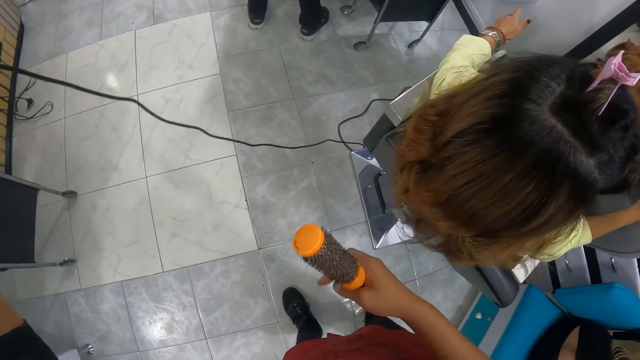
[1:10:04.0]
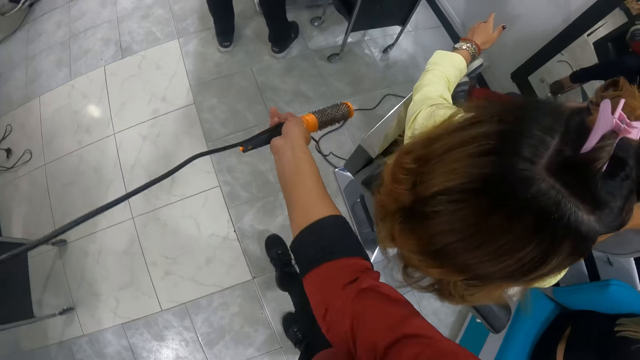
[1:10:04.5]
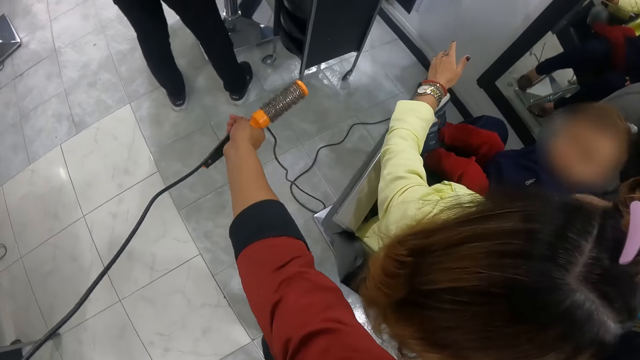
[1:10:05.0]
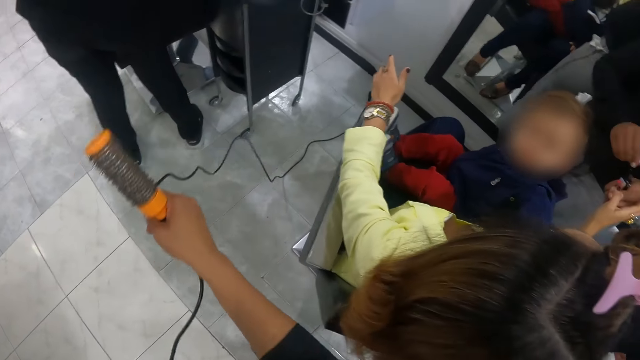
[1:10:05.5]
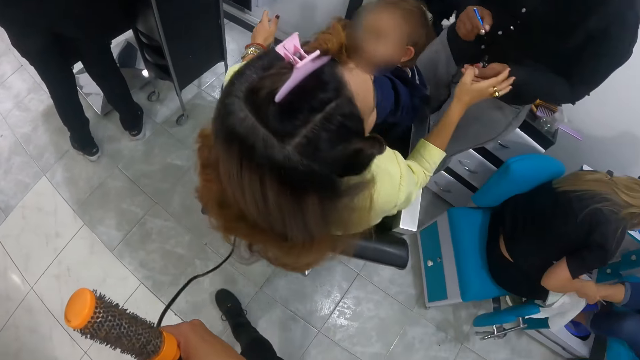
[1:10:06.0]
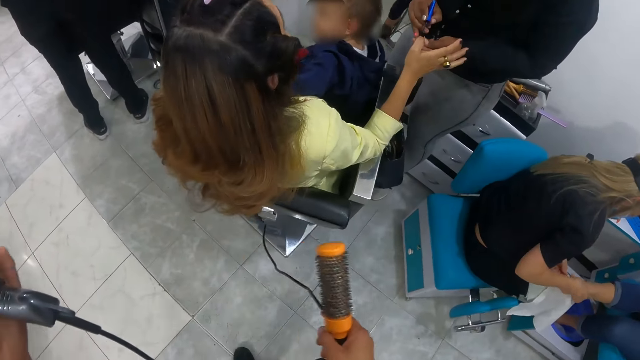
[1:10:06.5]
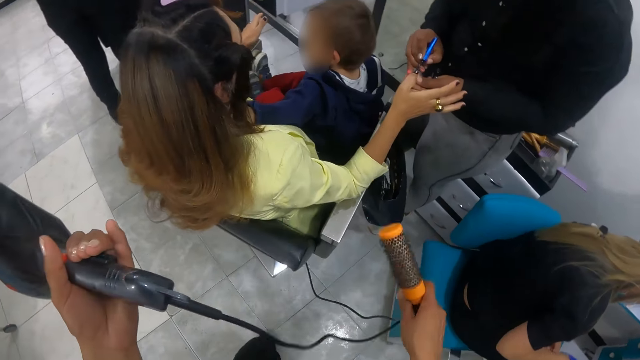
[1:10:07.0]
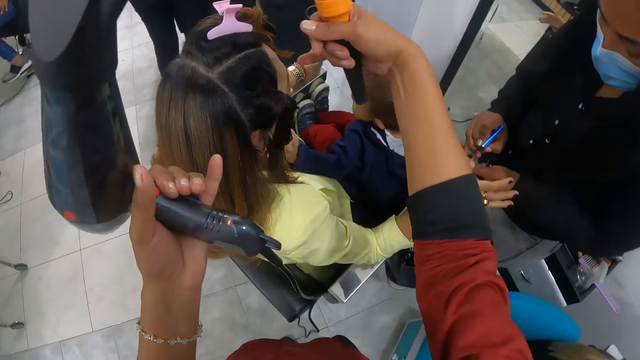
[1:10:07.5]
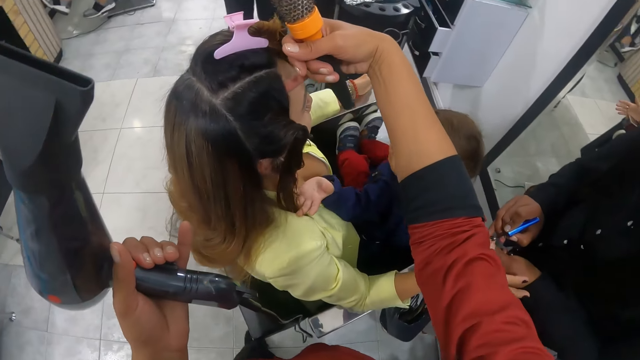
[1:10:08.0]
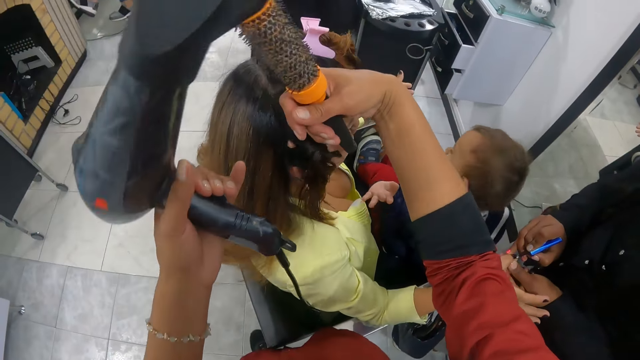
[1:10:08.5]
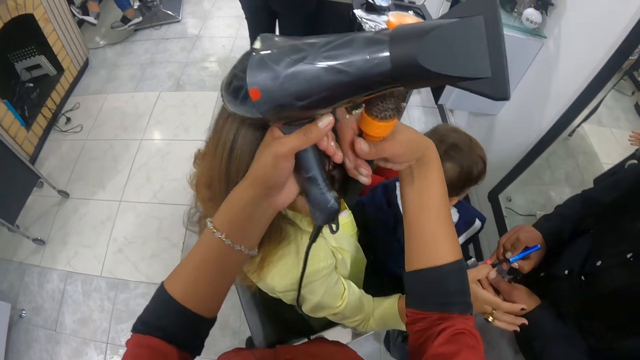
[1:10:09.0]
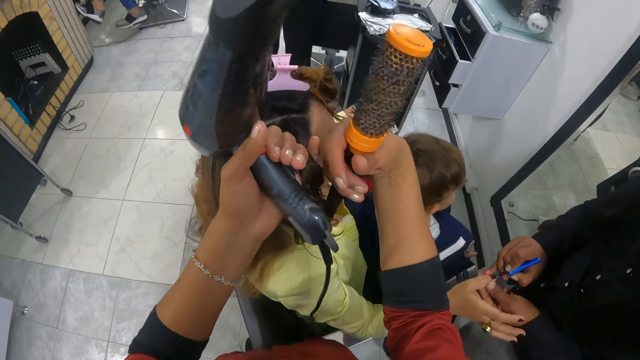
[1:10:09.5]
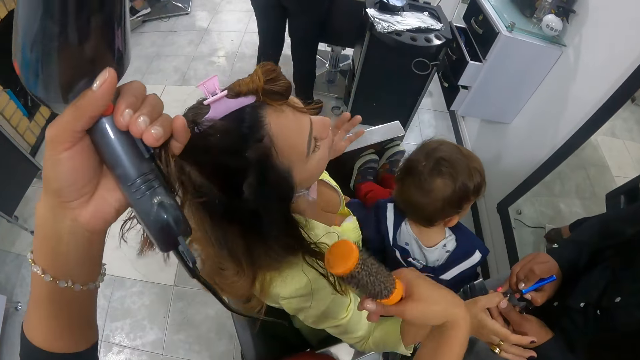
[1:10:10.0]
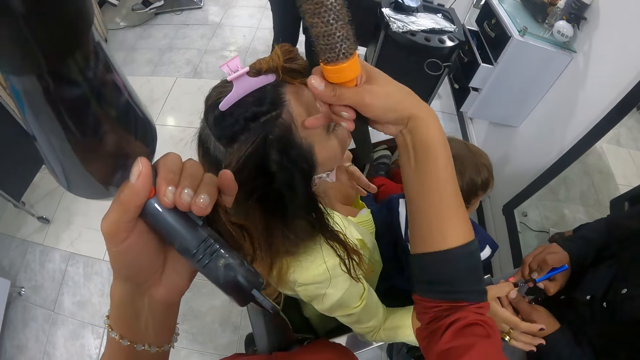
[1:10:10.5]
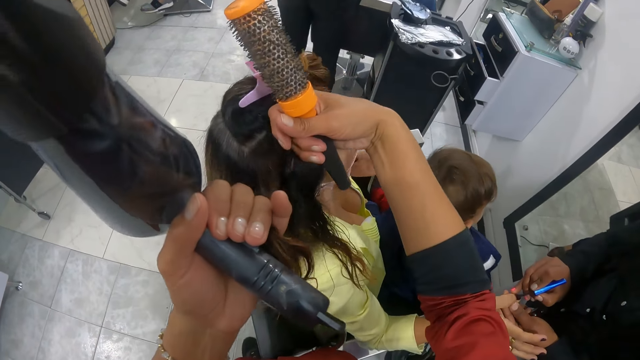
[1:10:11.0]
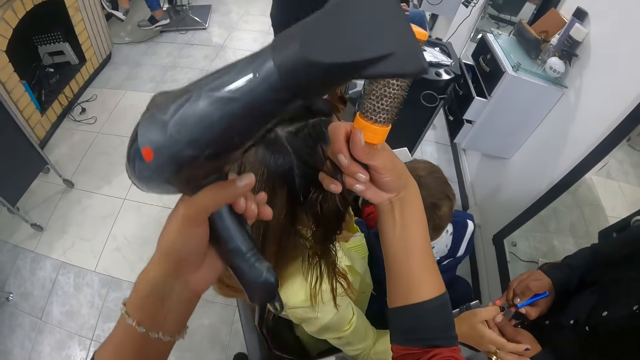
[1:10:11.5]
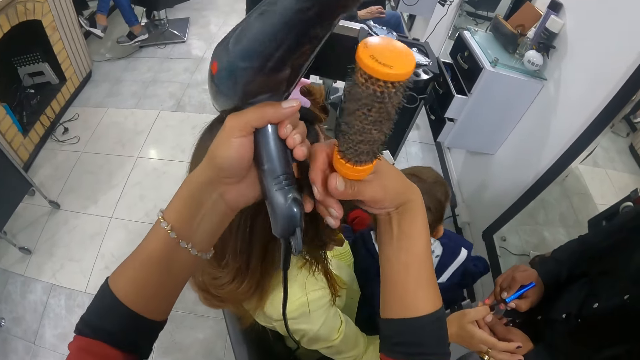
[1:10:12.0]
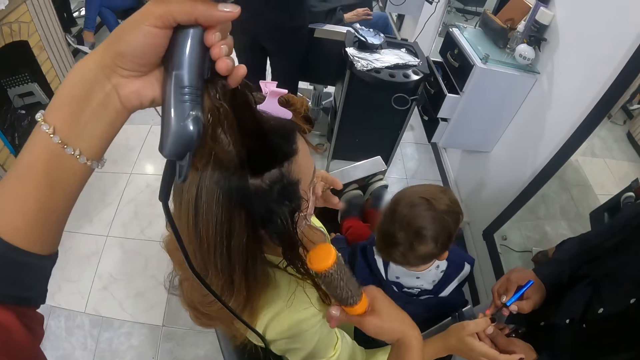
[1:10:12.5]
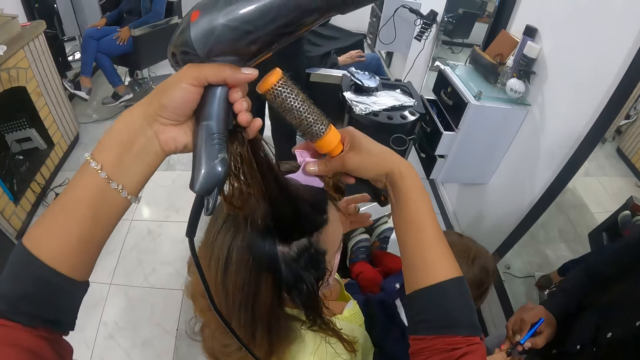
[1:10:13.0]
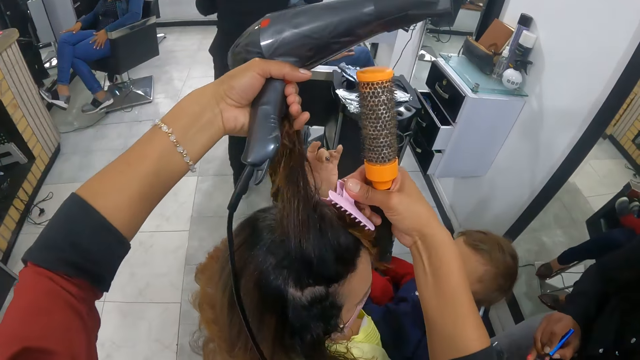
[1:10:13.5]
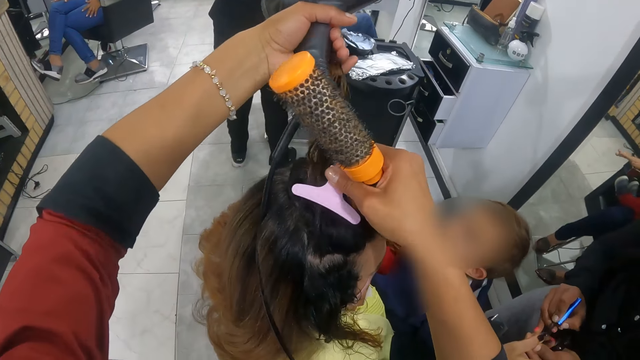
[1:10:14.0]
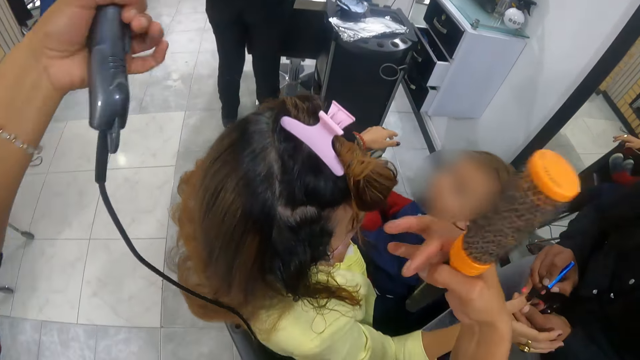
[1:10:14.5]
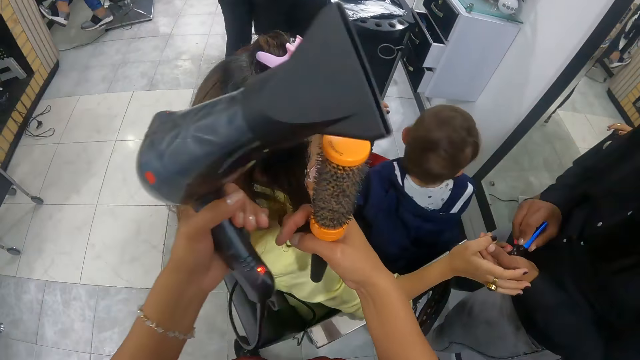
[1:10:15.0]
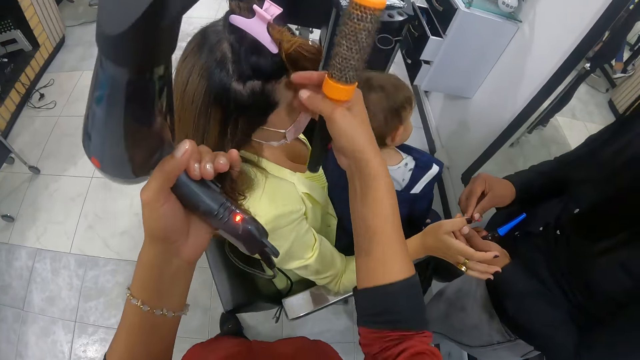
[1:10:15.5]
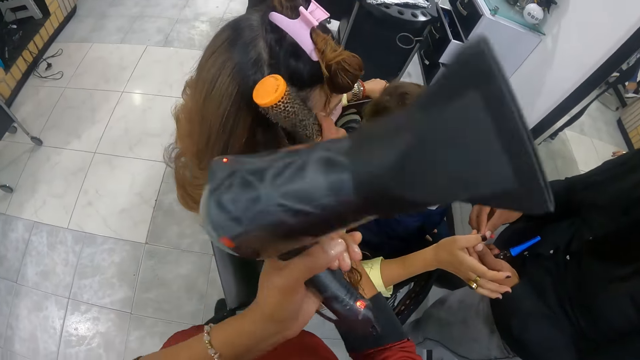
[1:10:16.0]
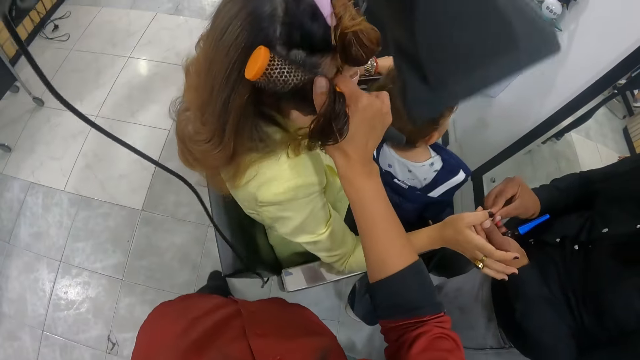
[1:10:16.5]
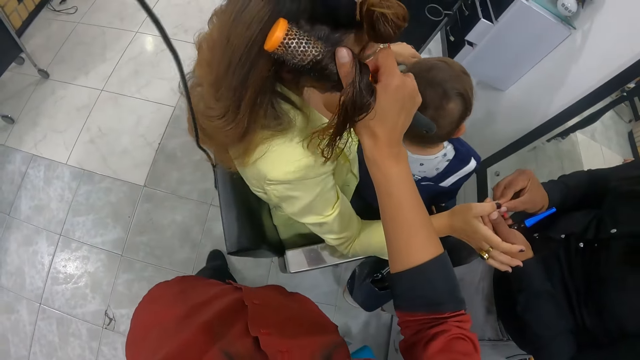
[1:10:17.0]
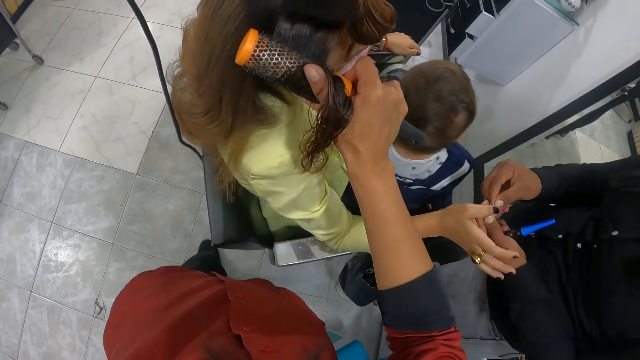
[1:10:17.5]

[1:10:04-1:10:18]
The camera wearer adjusts the hair with her hands. She picks up the woman's hair with her right hand. She holds the woman's hair in her right hand with her left hand. She splits the woman's hair in her left hand with her right hand. She picks up the woman's hair with her right hand. She holds the woman's hair in her left hand with her right hand. She holds the woman's hair in her right hand with her left hand. She splits the woman's hair in her left hand with her right hand. She removes the hair clip on the woman's hair with her right hand. She clips the woman's hair in her left hand with the hair clip in her right hand. She holds the hair with the hair clip. Another woman drops the nail polish brush in the nail polish in her left hand with her right hand. The camera wearer picks up the first woman's hair with her right hand. She dresses the first woman's hair with the comb and the blow-dry. She passes the first woman's hair from her right hand to her left hand. The other woman cleans the first woman's right finger with her right hand. The camera wearer moves the first woman's hair with her right hand. She places the hair brush straightener in her right hand on the first woman's hair with her left hand. She removes her left hand from the first woman's hair. She places the first woman's hair on the hair straightener in her right hand with her right hand. She dries the first woman with the hair dryer in her left hand. She straightens the first woman's hair with the hair brush straightener in her right hand.

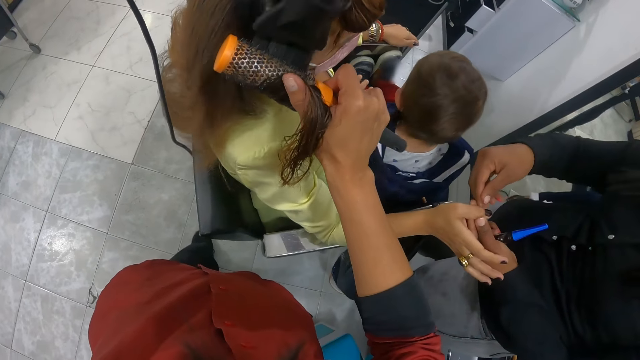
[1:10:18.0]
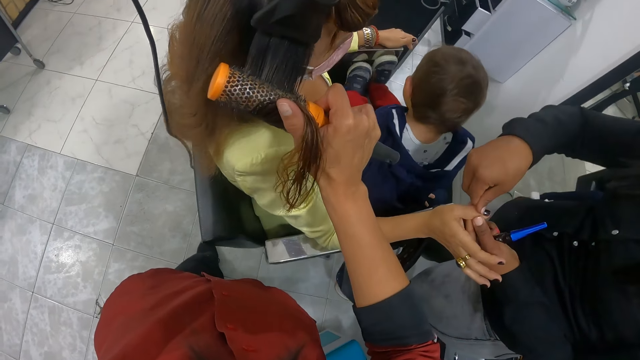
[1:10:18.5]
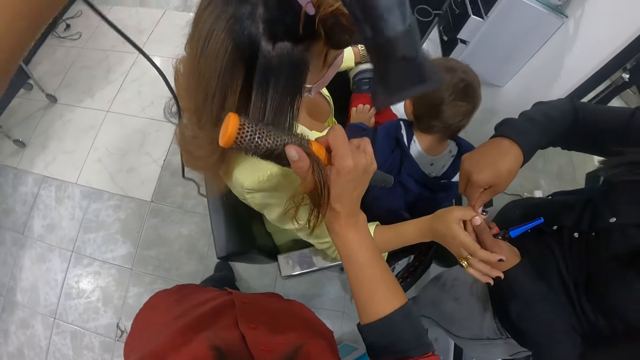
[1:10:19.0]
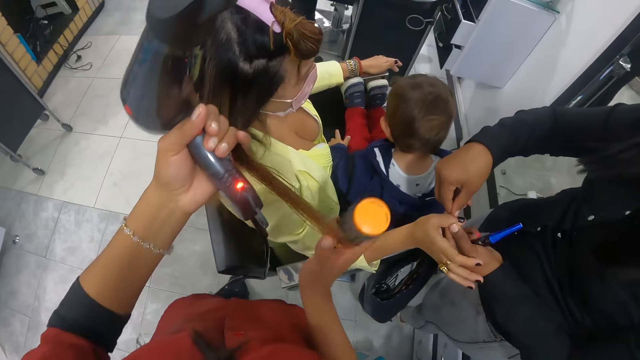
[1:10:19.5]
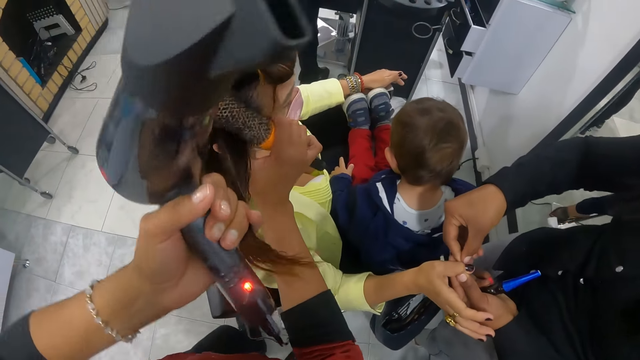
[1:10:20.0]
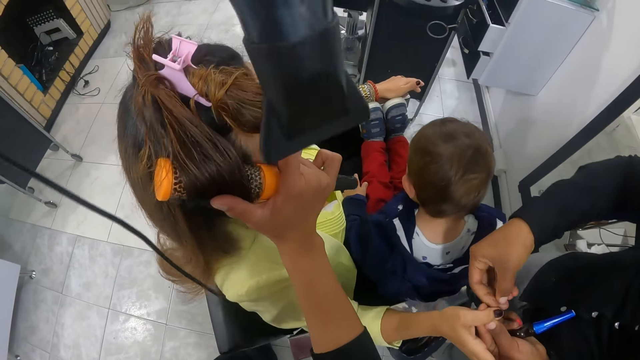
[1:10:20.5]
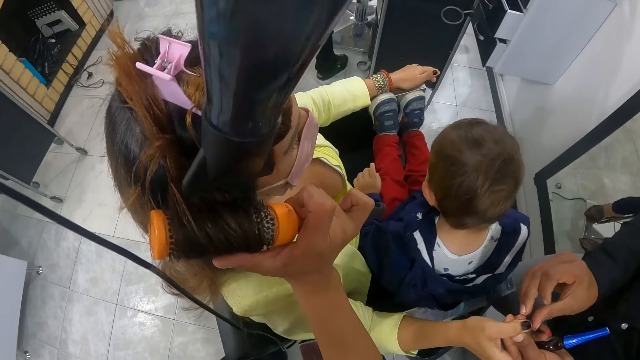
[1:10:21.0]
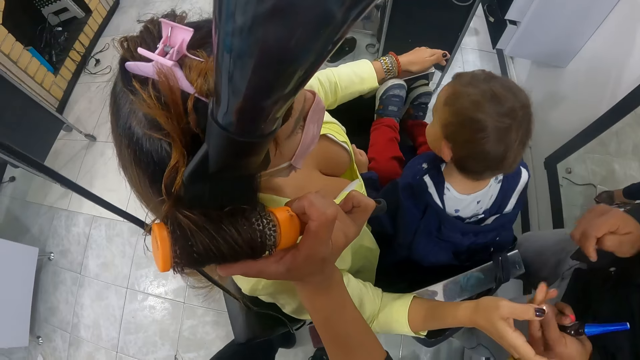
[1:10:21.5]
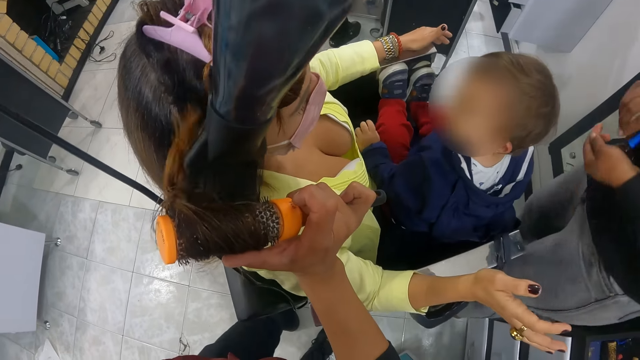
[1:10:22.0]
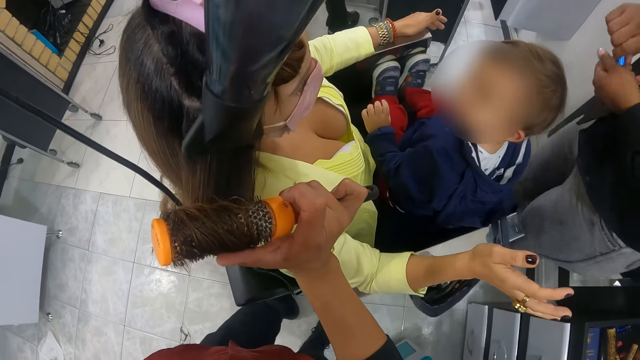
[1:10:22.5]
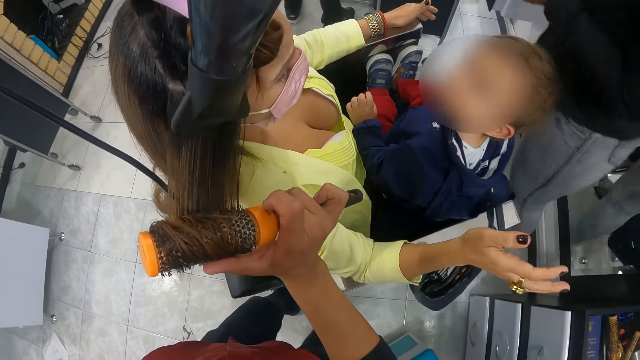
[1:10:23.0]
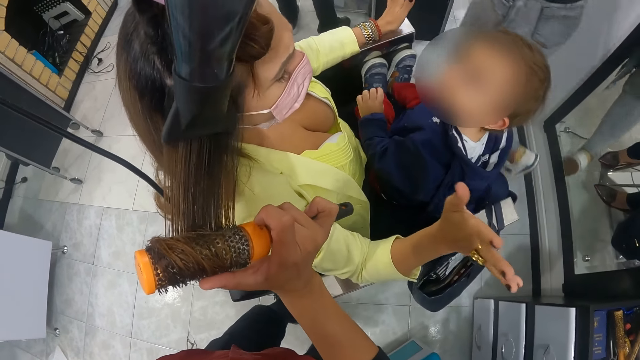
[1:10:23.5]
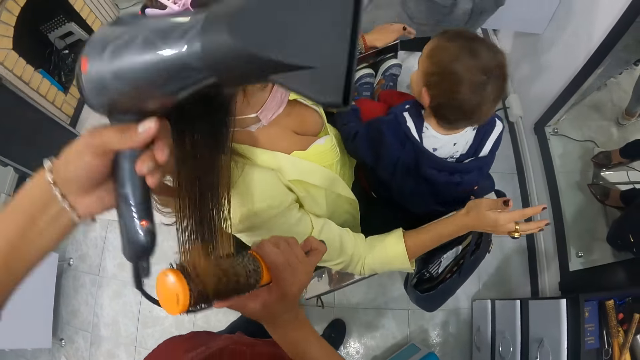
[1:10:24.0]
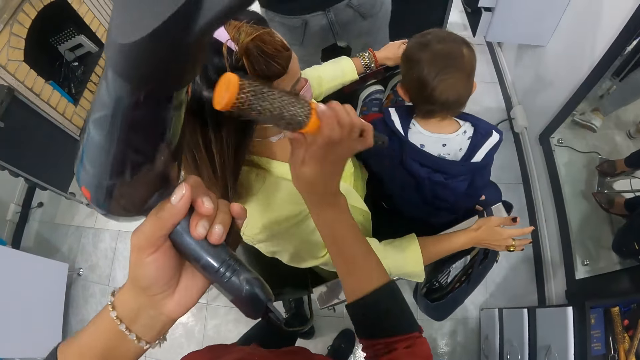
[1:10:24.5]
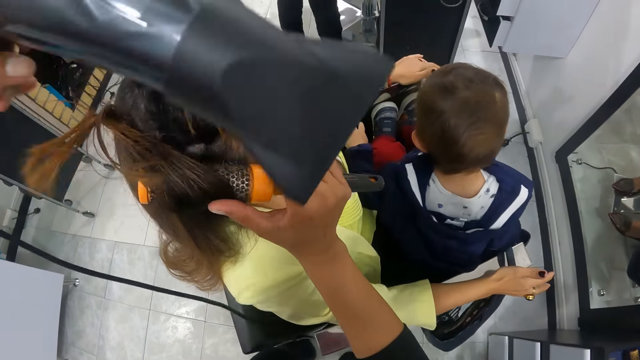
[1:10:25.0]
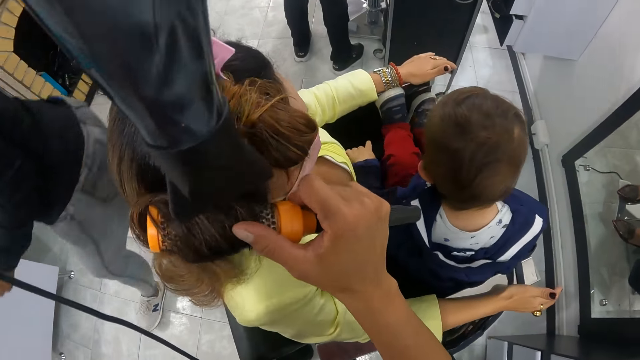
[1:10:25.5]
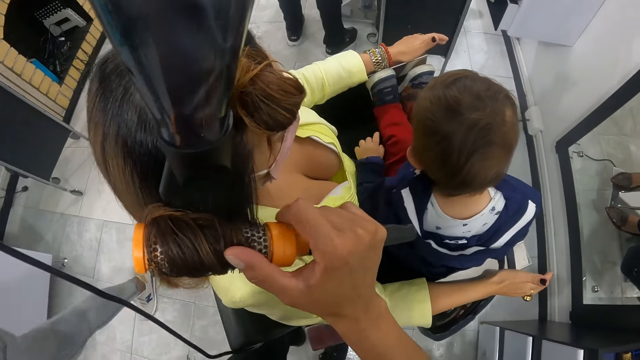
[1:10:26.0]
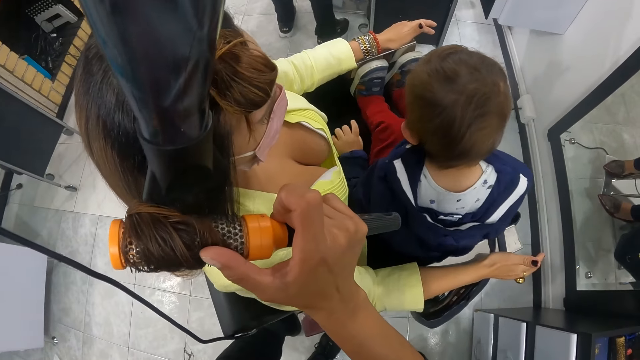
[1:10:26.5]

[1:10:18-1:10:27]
The camera wearer holds the woman's hair with her left hand. She removes the hair straightener brush from the woman's hair with her right hand. She places the hair brush straightener in her right hand on the woman's hair with her left hand. She drops the woman's hair on the hair brush straightener in her right hand with her left hand. She dries the woman with the hair dryer in her left hand. She straightens the woman's hair with the hair brush straightener in her right hand. A person walks away. Another woman closes the nail polish in her left hand with the nail polish brush in her right hand. Another person holds a child. The camera wearer removes the hair straightener brush from the first woman's hair with her right hand. She holds the first woman's hair with her left hand. She places the hair brush straightener in her right hand on the first woman's hair with her left hand. She drops the first woman's hair on the hair brush straightener in her right hand with her left hand. She dries the first woman with the hair dryer in her left hand. She straightens the first woman's hair with the hair brush straightener in her right hand.
